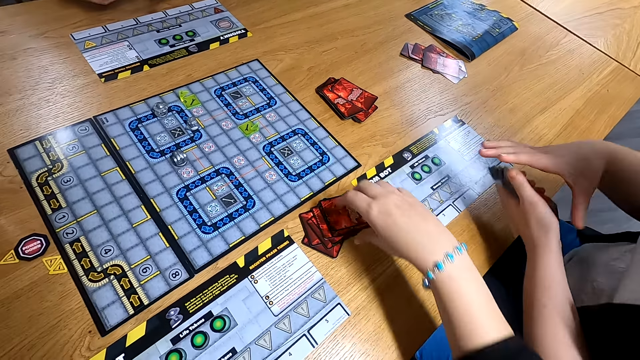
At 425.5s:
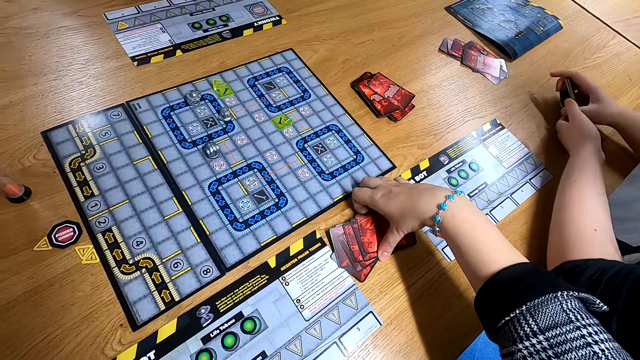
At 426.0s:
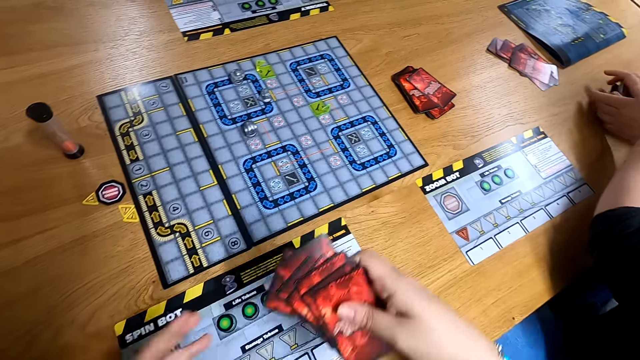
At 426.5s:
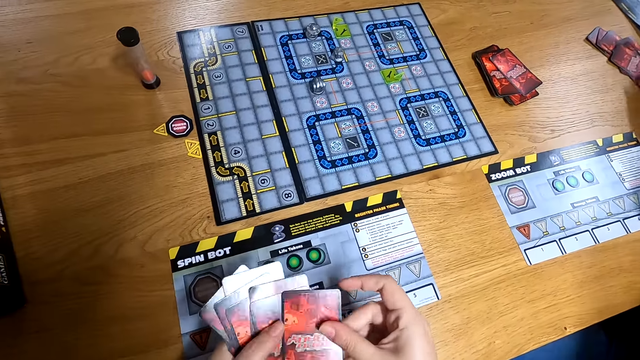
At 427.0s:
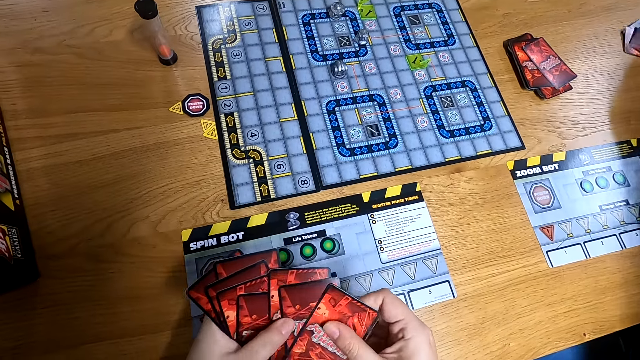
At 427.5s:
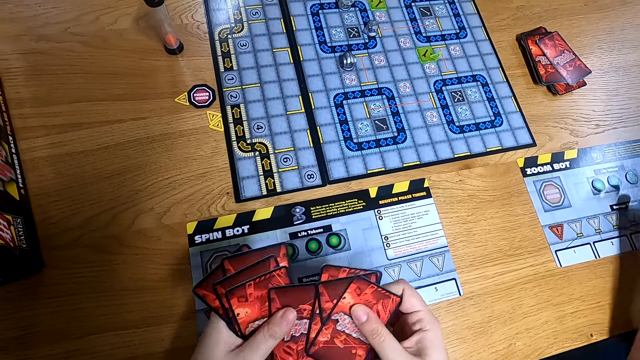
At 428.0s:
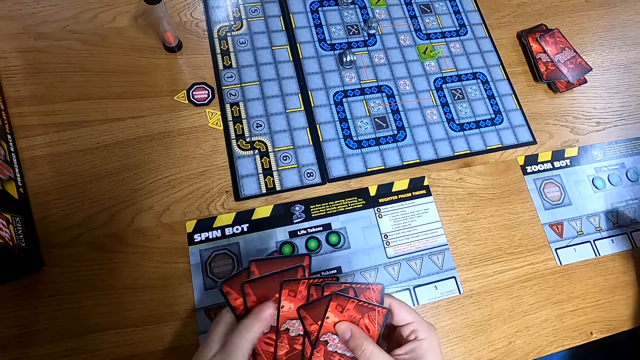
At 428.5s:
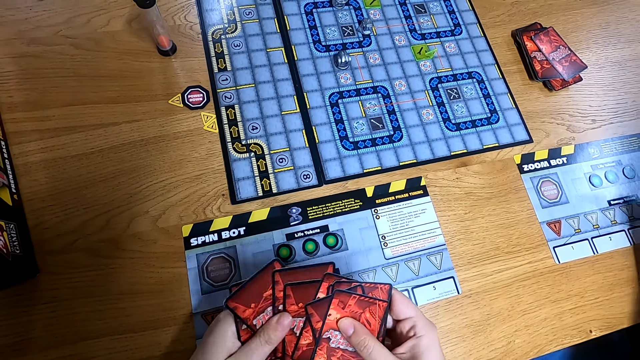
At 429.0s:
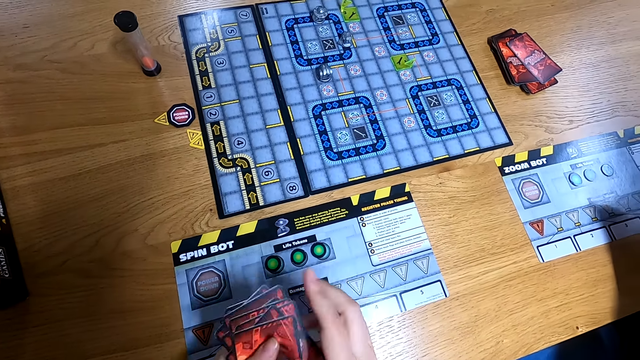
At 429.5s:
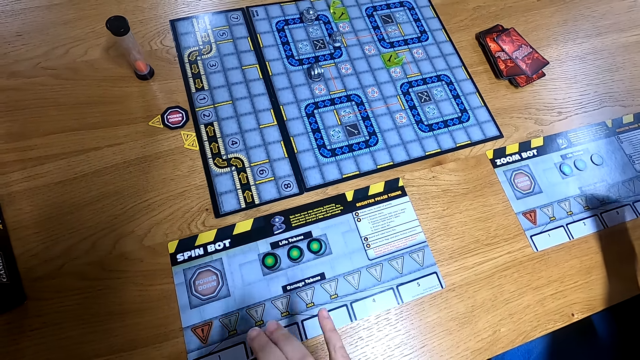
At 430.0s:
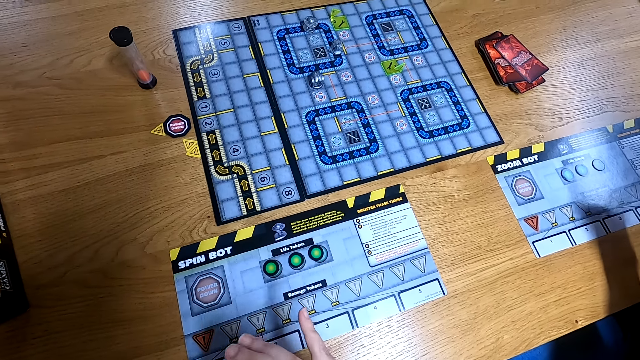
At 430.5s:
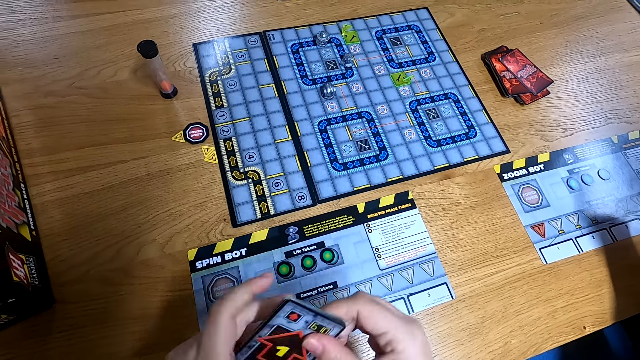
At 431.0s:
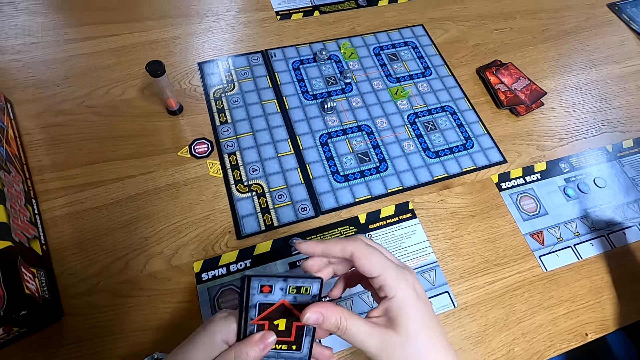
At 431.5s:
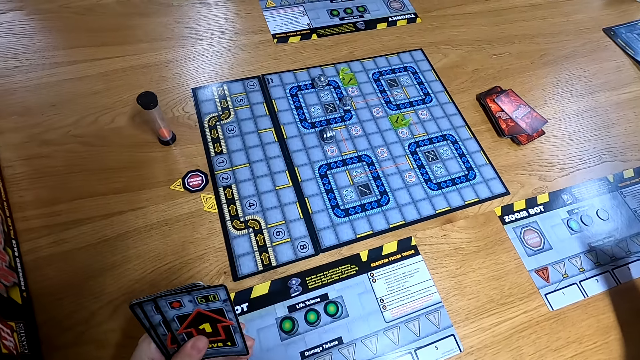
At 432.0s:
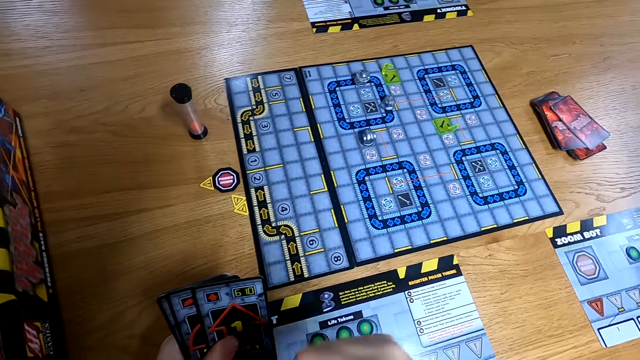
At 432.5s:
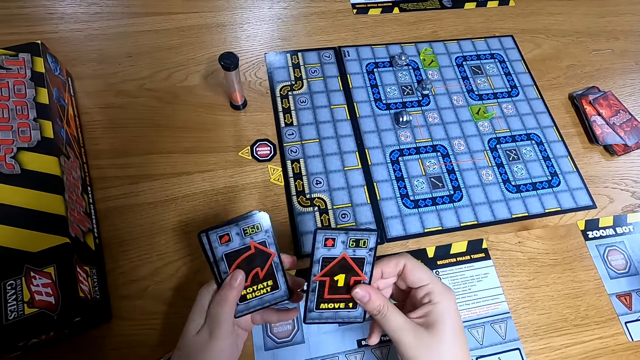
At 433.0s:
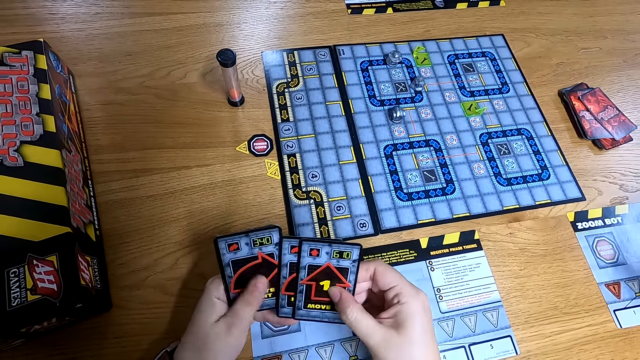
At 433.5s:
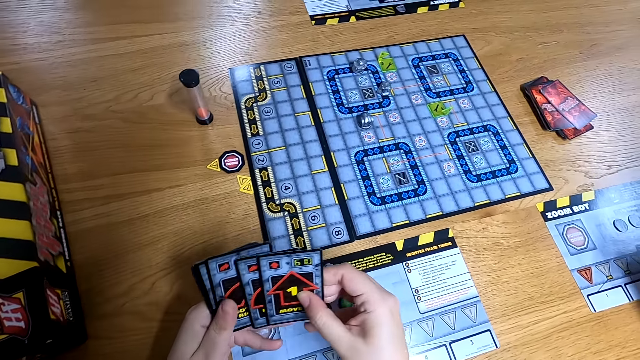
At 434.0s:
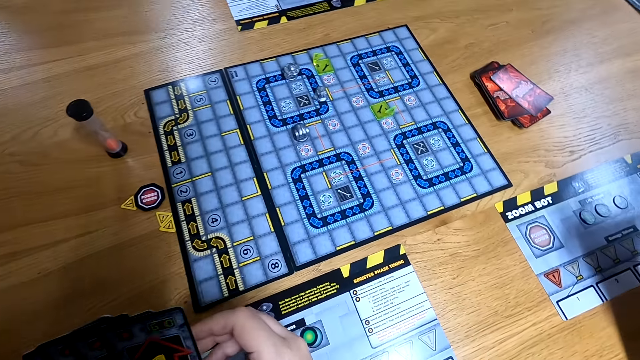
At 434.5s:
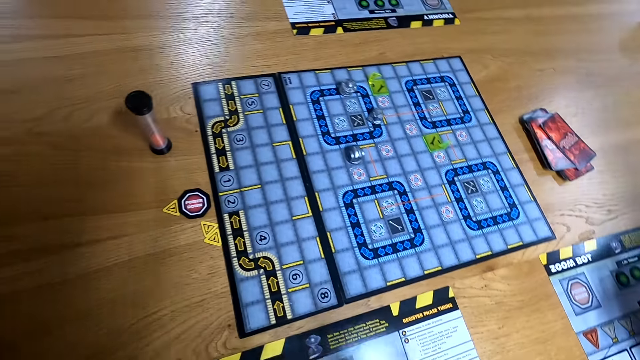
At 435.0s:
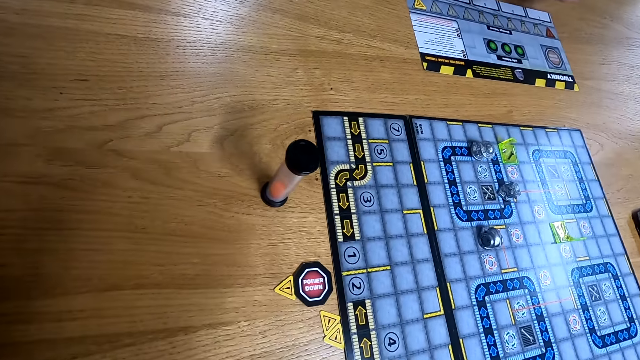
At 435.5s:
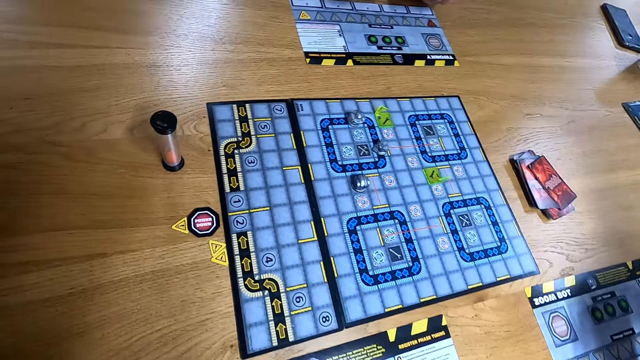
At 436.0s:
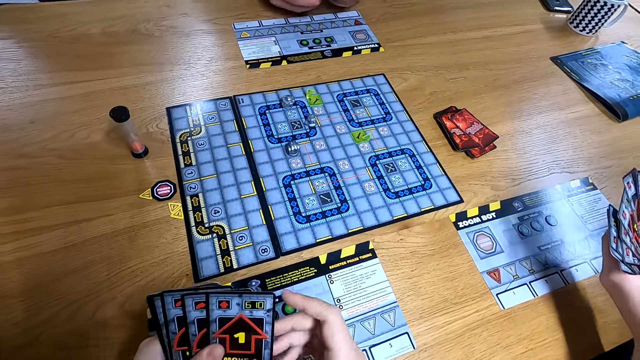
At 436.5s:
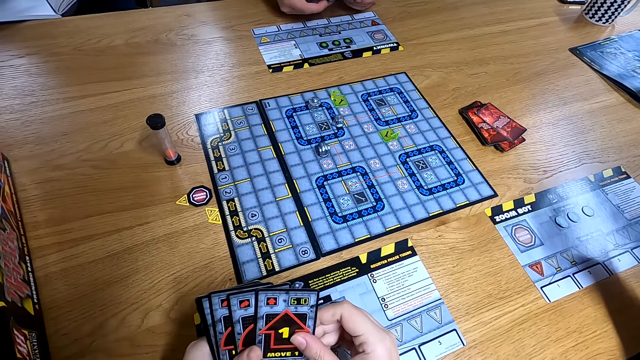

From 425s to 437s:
The woman drops the programming card on the table with her right hand. The woman drops the programming cards on the table with both hands. The camera wearer picks the programming cards from the table with her right hand. She shuffles through the programming cards with both hands. She counts the cards.

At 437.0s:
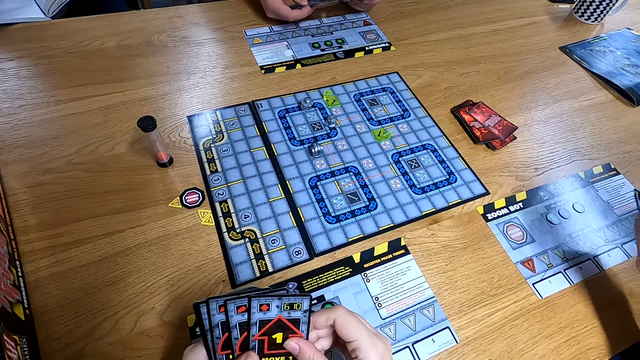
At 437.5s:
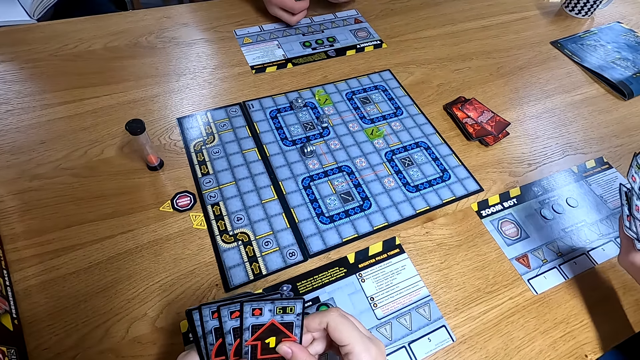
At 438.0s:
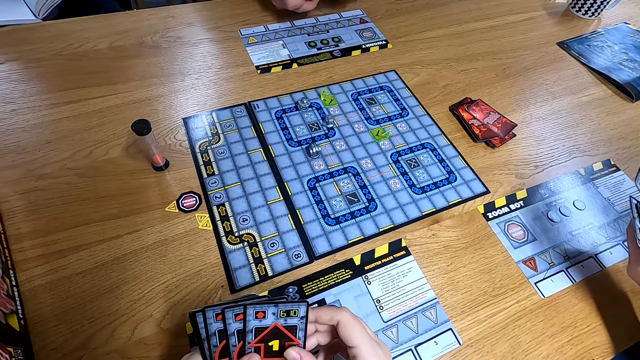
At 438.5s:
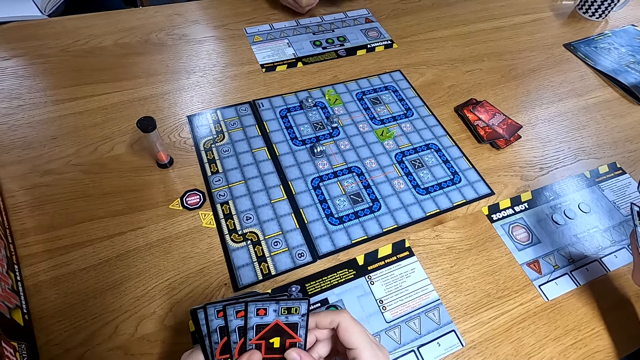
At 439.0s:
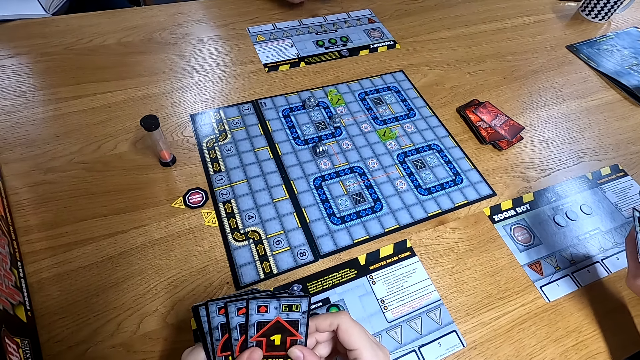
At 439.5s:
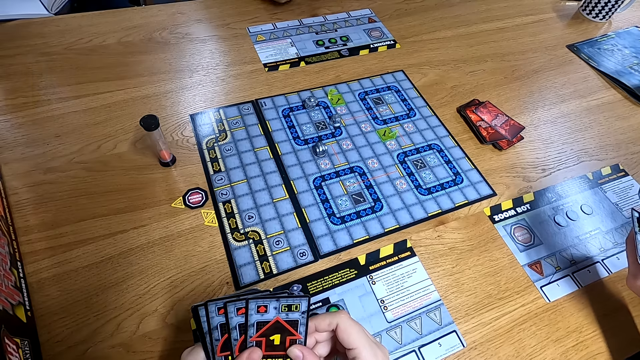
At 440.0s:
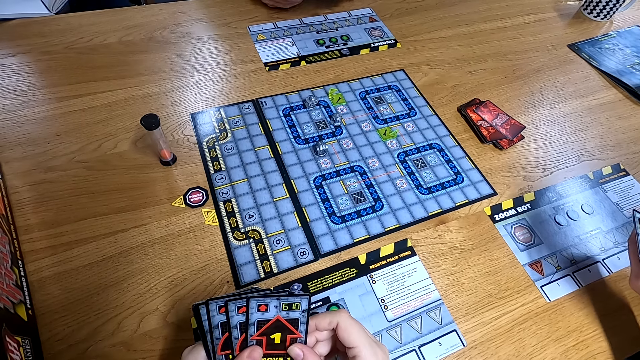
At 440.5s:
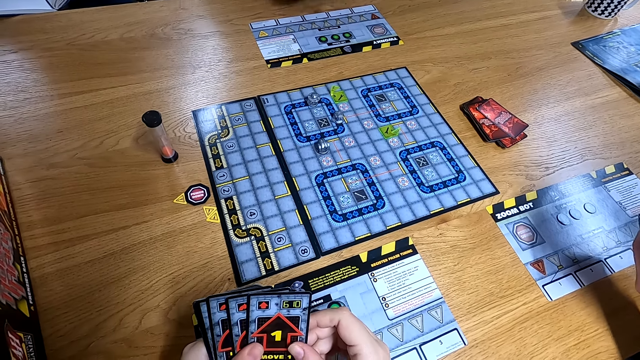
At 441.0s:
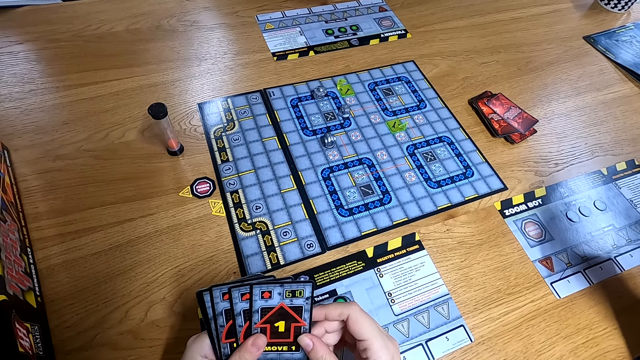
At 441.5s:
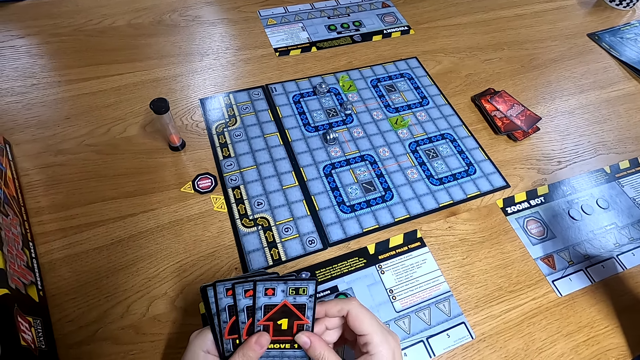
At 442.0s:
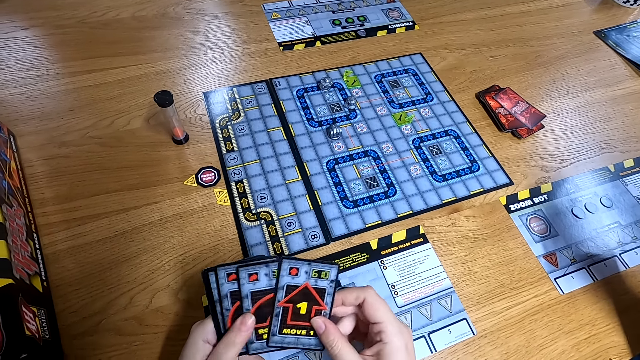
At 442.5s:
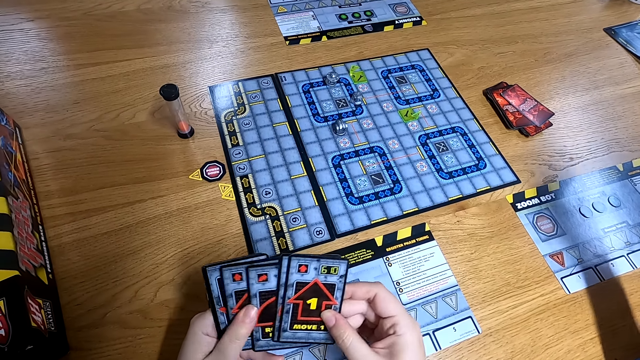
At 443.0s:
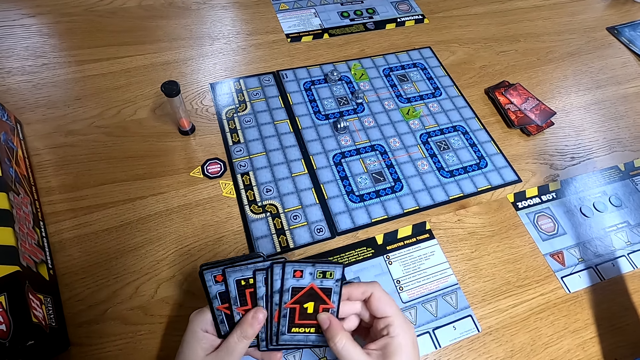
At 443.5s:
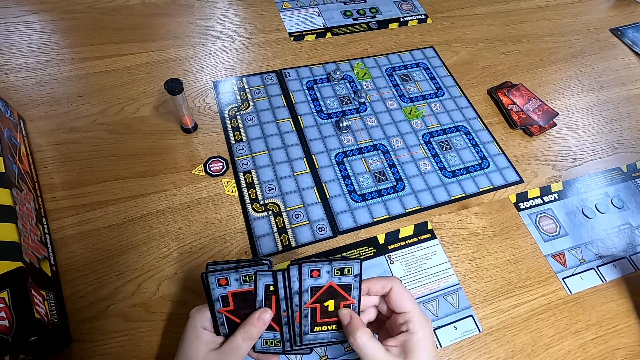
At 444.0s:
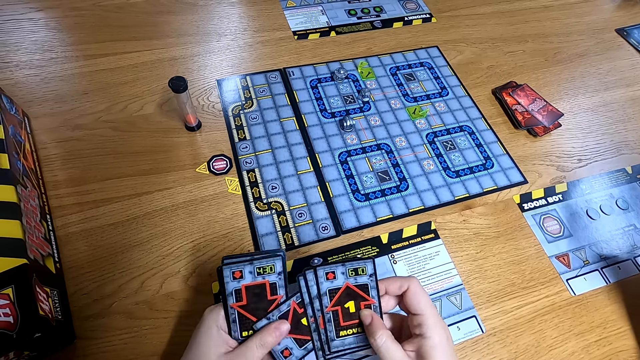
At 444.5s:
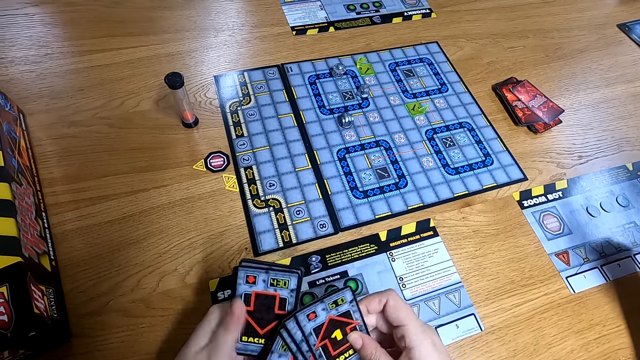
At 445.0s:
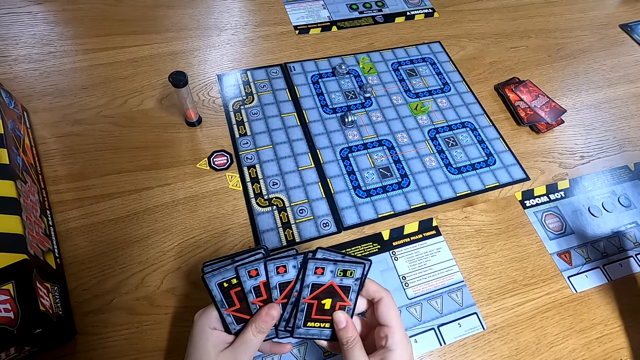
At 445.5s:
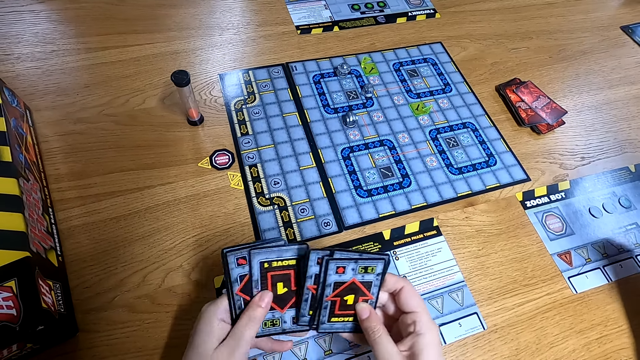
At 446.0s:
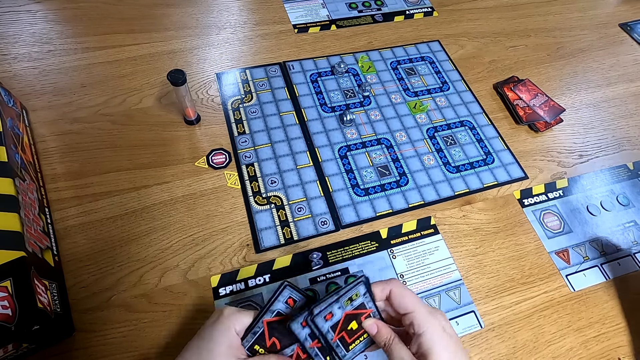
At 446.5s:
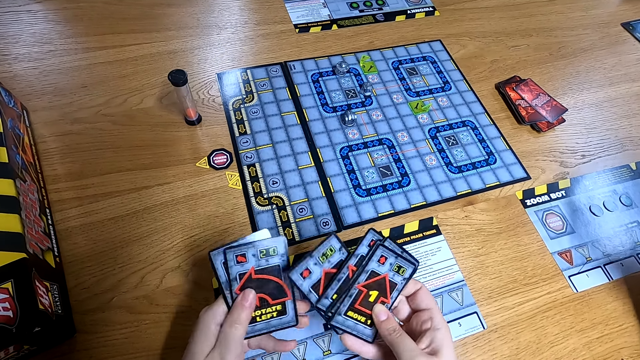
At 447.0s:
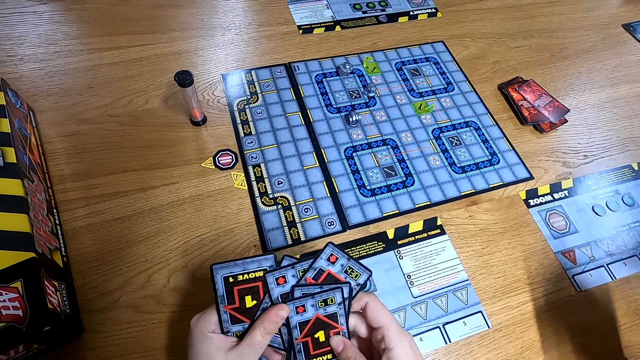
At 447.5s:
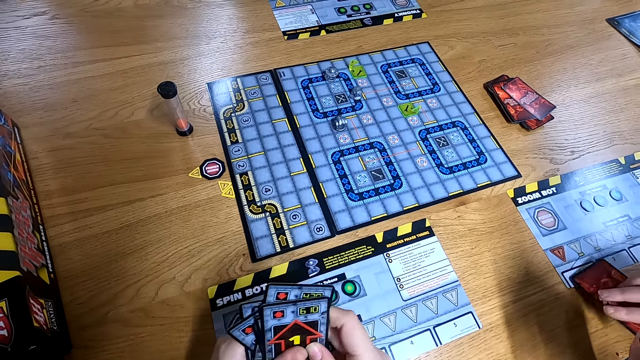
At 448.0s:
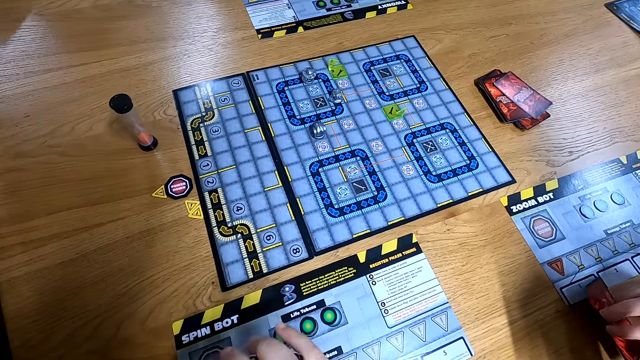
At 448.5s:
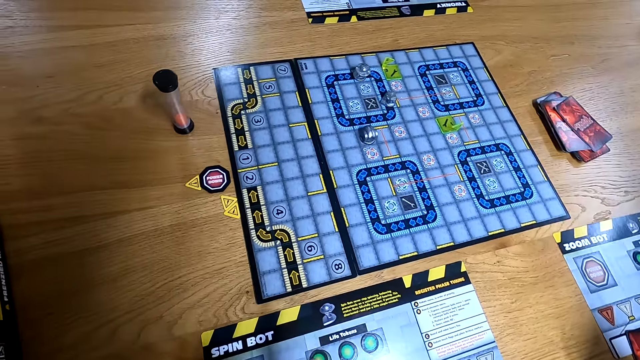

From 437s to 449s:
The woman drops a programming card on the player mat with her left hand.
